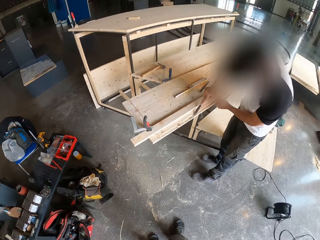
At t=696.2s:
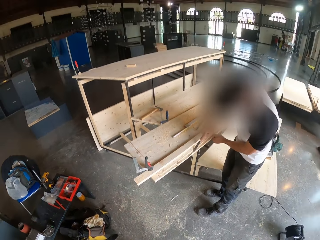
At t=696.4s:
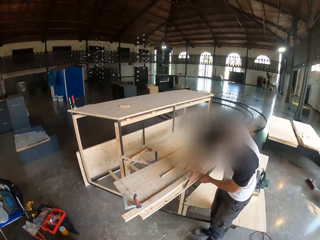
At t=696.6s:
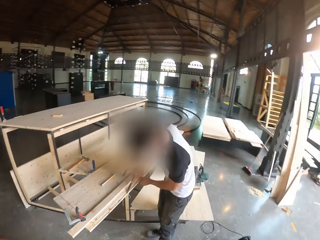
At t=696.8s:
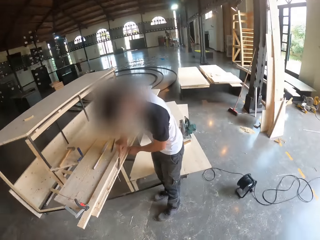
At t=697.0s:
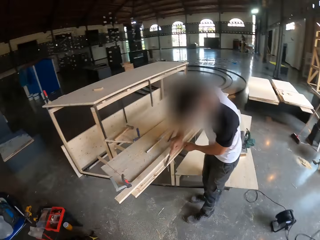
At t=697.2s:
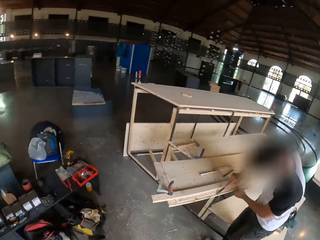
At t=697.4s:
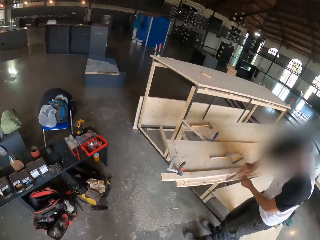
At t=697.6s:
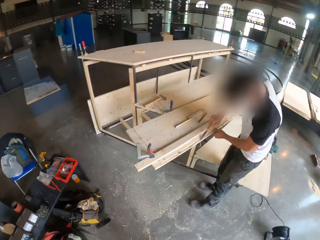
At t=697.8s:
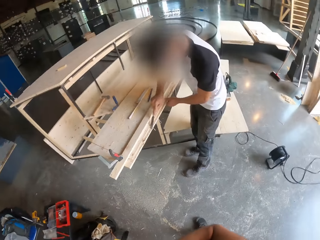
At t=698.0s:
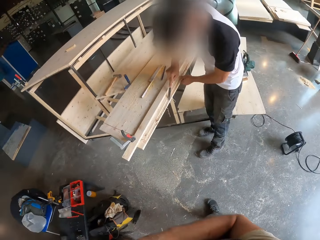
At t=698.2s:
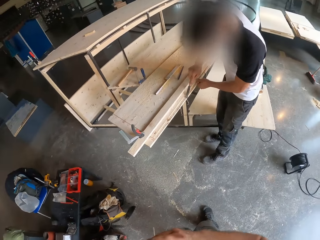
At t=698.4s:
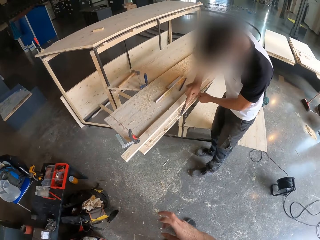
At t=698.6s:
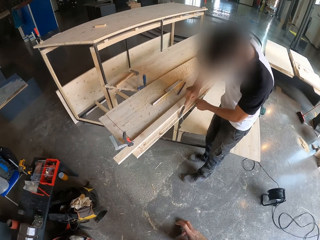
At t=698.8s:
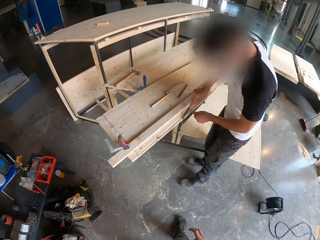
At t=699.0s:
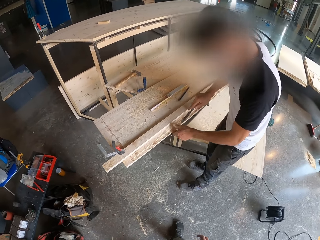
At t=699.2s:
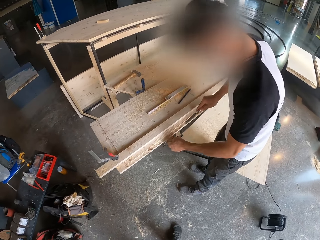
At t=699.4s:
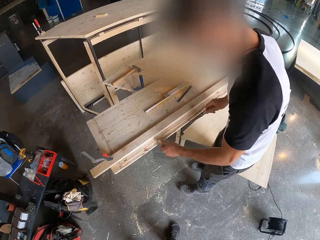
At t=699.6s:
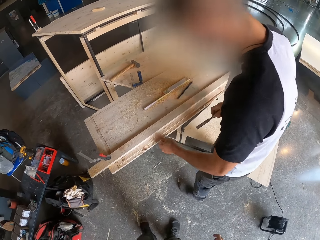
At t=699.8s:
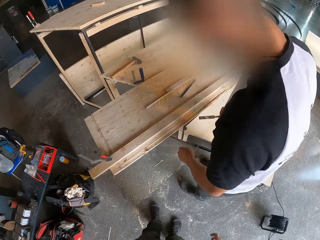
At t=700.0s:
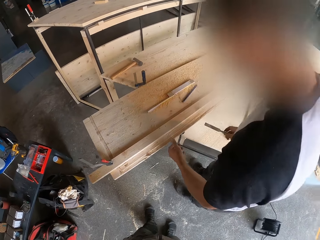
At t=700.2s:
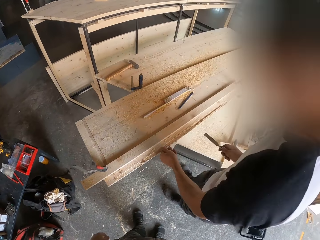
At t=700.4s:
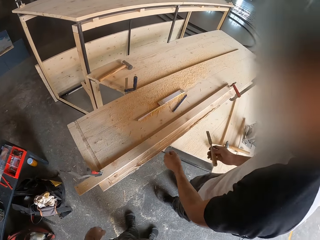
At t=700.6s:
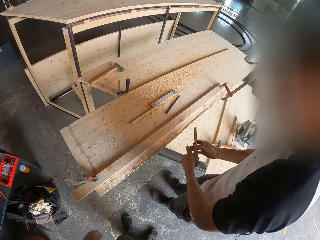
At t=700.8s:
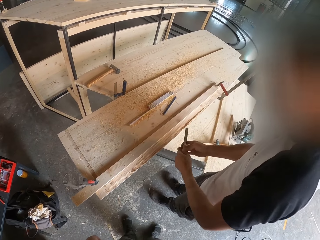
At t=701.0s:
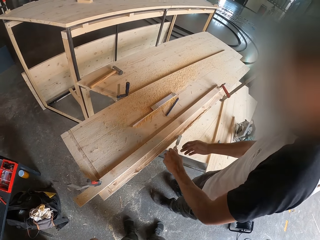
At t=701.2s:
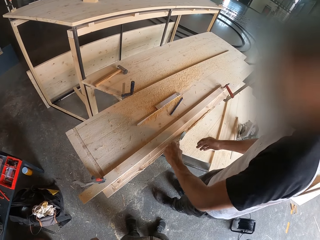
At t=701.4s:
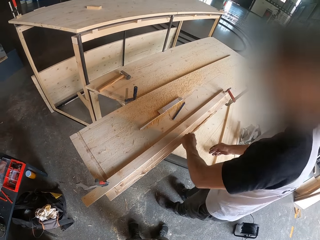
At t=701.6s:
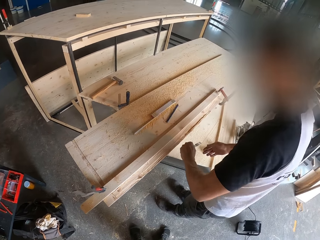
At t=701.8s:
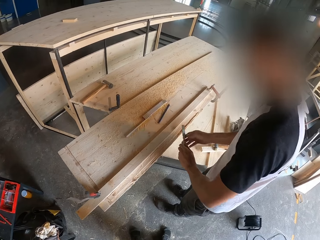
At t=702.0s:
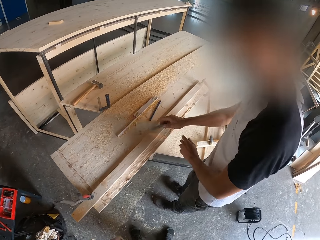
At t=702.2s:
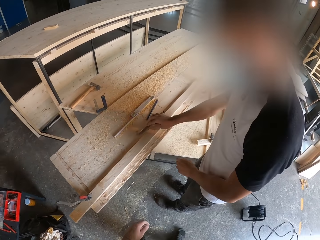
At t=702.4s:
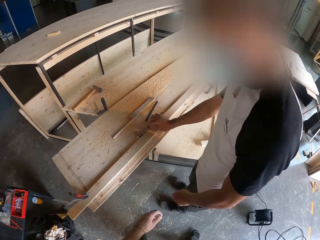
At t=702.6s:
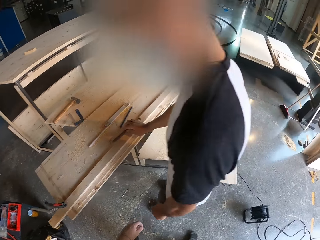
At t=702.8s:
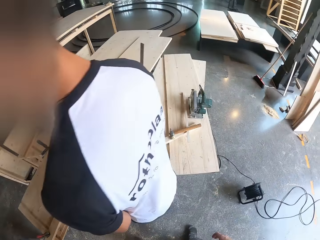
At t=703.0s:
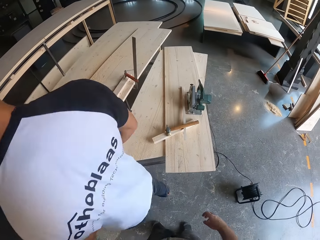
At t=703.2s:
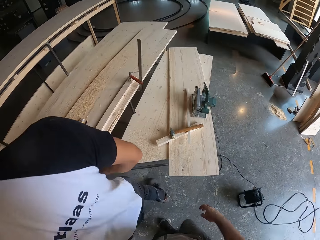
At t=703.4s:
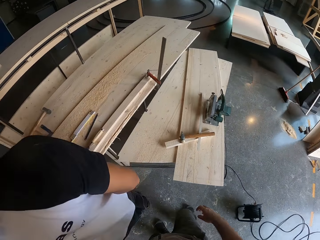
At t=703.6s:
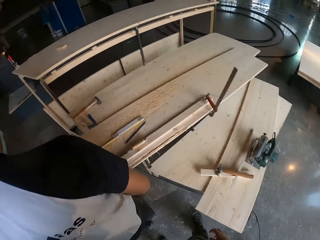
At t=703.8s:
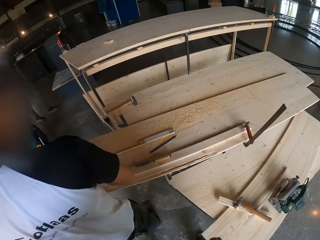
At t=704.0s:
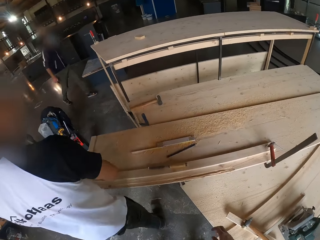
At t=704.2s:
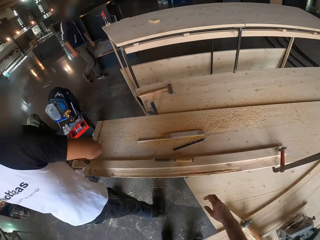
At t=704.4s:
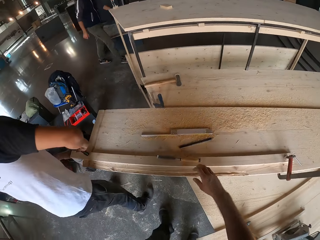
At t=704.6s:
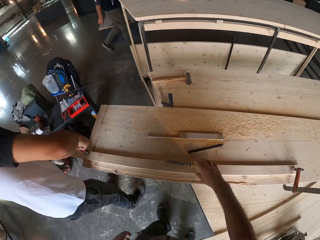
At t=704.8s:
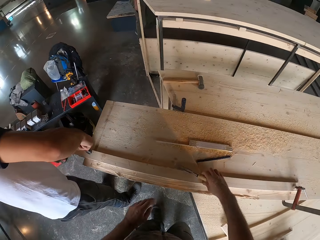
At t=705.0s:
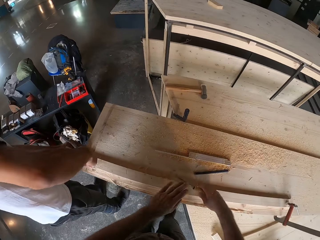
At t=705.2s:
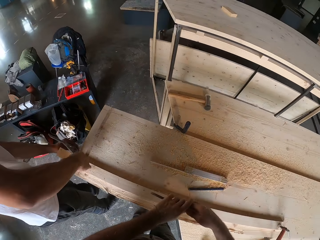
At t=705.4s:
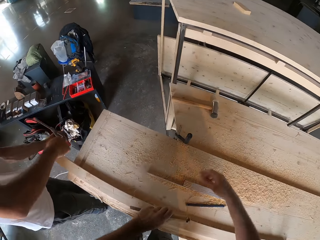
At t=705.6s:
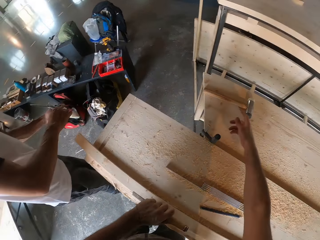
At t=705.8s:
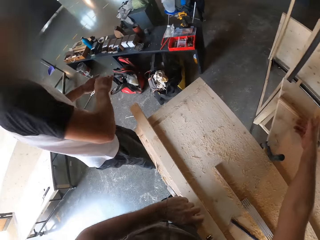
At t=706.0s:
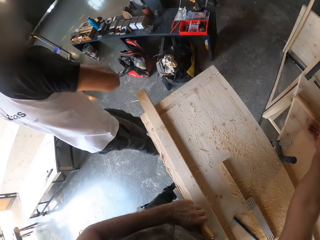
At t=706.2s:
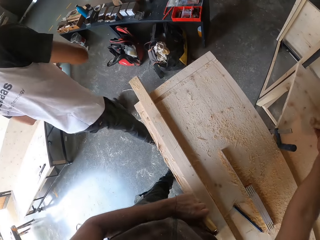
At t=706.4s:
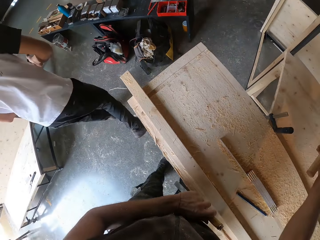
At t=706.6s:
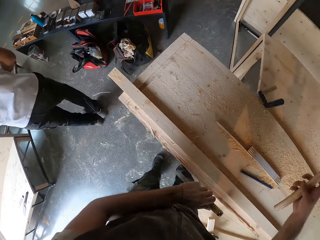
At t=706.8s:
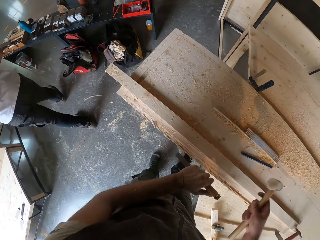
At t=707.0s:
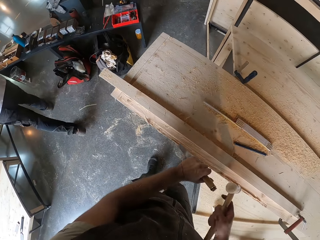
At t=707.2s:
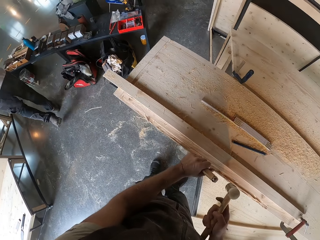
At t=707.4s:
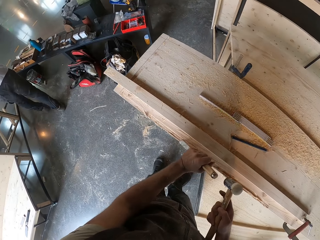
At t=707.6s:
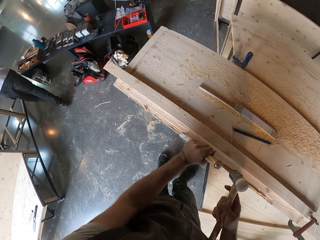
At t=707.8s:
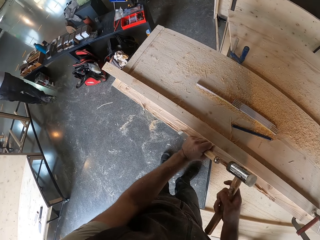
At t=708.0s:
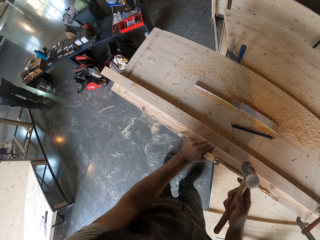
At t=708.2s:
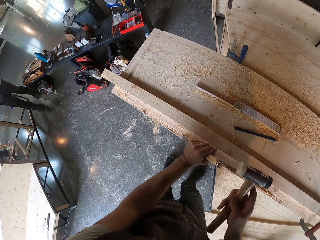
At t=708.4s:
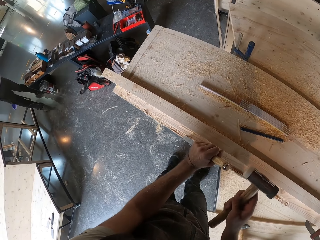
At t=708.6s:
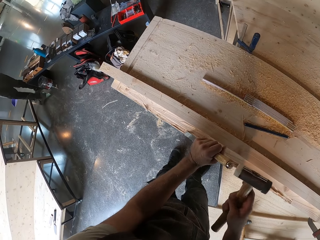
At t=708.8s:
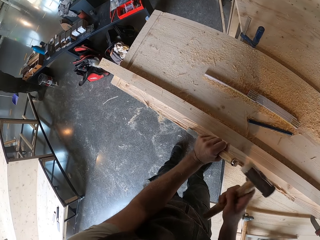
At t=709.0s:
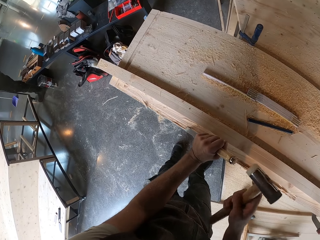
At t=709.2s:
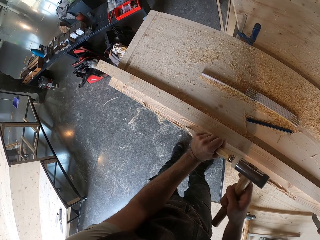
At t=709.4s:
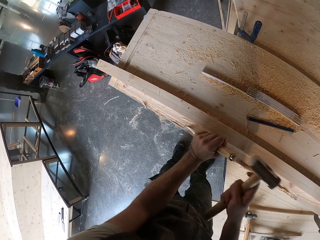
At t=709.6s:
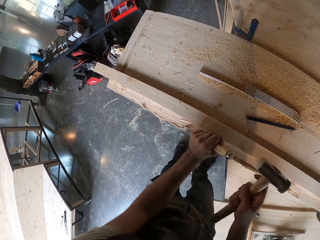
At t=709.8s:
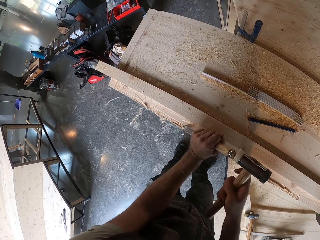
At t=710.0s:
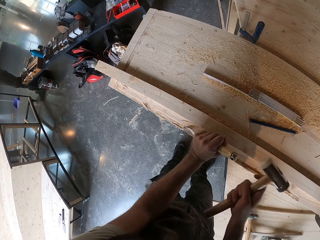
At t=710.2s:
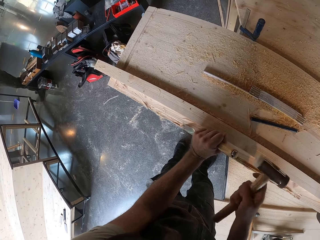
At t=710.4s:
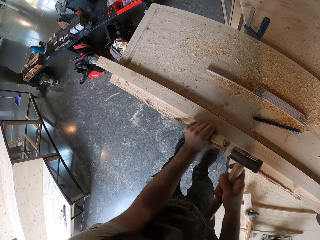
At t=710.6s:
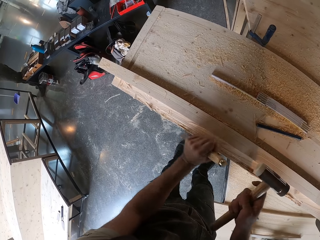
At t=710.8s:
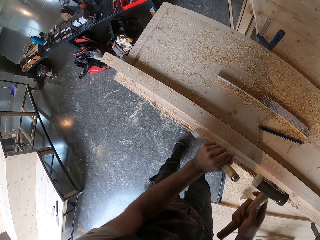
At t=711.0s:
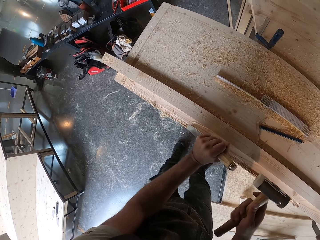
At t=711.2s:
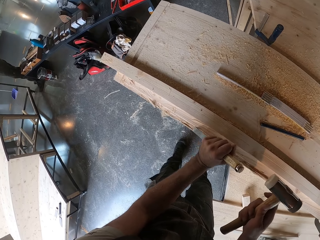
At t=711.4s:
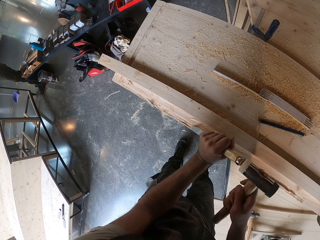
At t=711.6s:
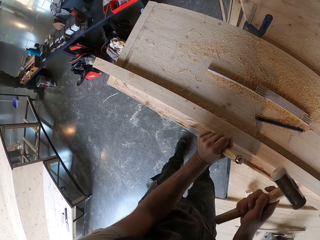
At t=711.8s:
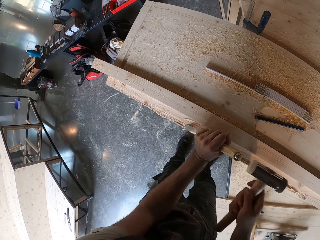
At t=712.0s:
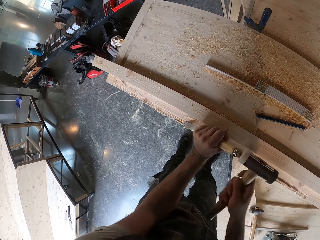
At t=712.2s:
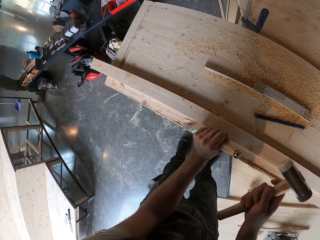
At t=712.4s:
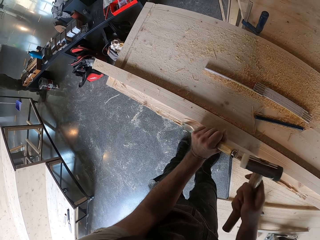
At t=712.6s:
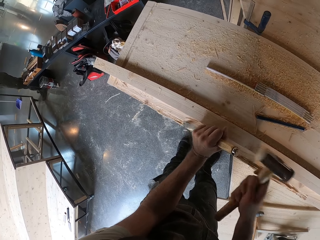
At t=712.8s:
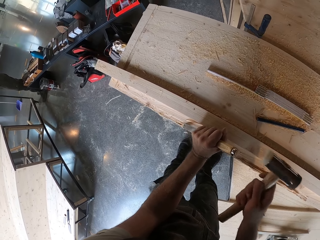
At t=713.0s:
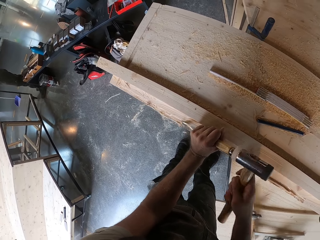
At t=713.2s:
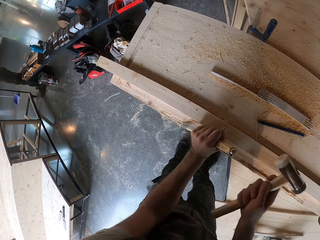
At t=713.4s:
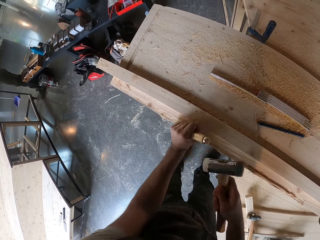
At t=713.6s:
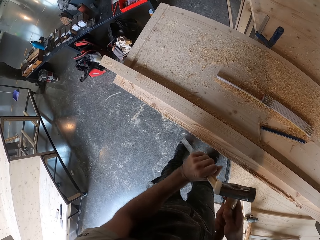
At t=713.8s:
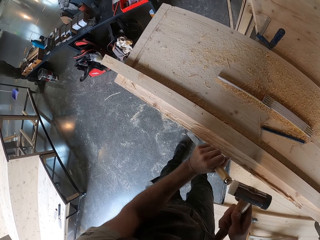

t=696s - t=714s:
A man removes wood fiber from the plank with his left hand. He passes the chisel in his right hand to his left hand. He works on the plank with the chisel in his left hand. He passes the chisel in his left hand to his right hand. He drops the chisel in his right hand on the plank. The camera wearer picks up the chisel on the plank with his right hand. He transfers the chisel in his right hand to his left hand. He holds the chisel with his left hand. He picks up a hammer on a workbench with his right hand. He rotates the hammer in his right hand. He works on the plank with the chisel in his left hand and the hammer in his right hand.

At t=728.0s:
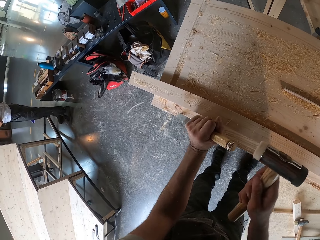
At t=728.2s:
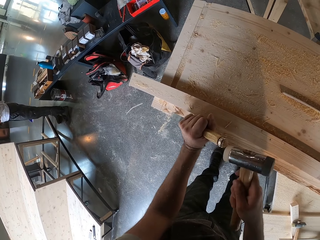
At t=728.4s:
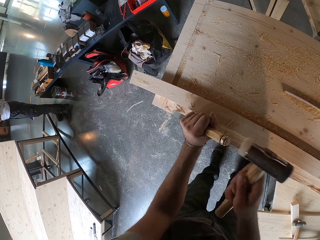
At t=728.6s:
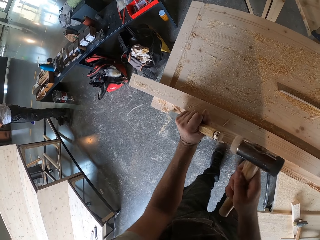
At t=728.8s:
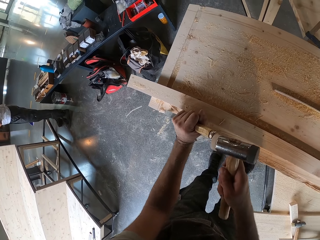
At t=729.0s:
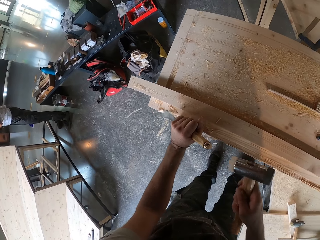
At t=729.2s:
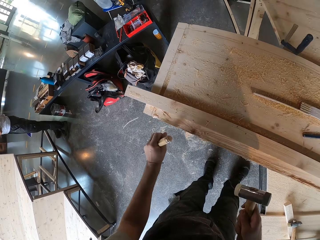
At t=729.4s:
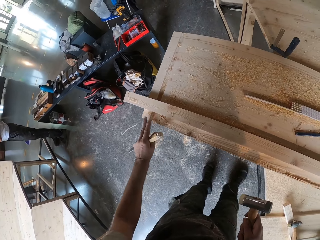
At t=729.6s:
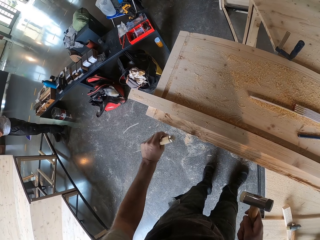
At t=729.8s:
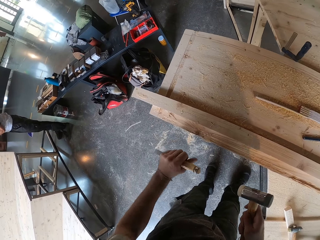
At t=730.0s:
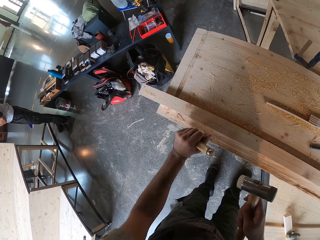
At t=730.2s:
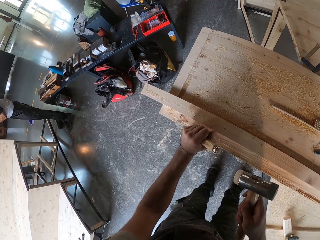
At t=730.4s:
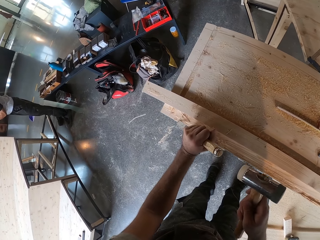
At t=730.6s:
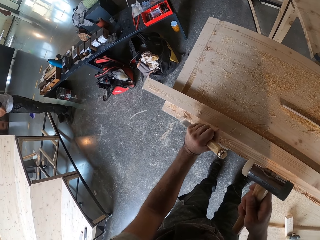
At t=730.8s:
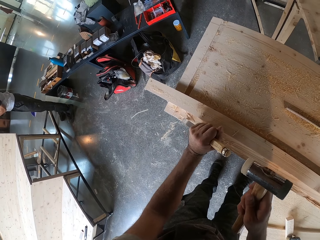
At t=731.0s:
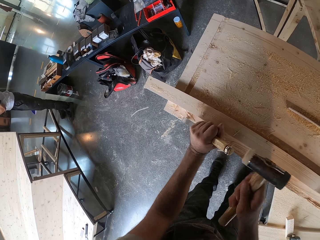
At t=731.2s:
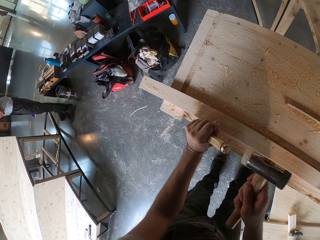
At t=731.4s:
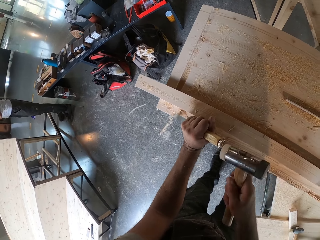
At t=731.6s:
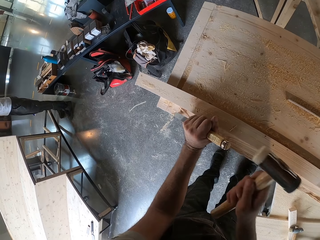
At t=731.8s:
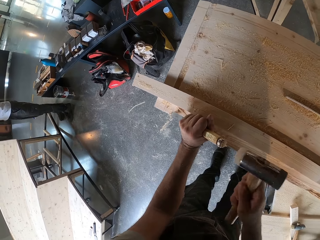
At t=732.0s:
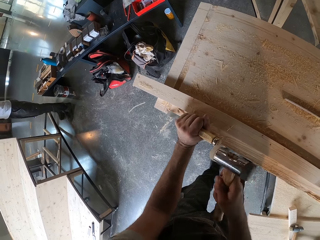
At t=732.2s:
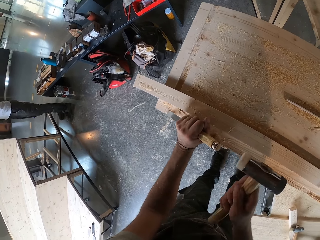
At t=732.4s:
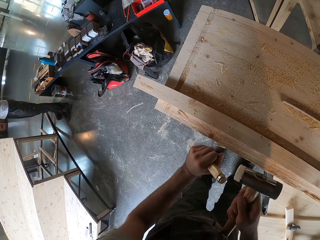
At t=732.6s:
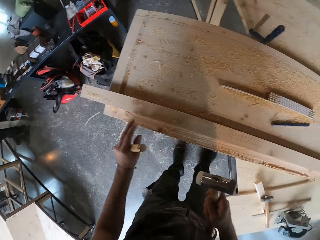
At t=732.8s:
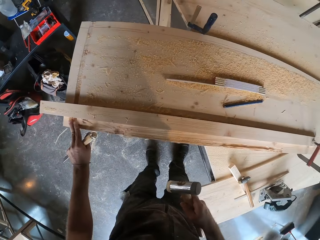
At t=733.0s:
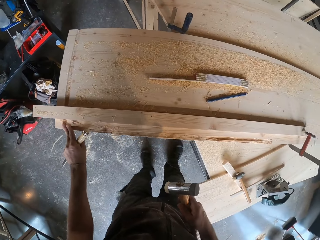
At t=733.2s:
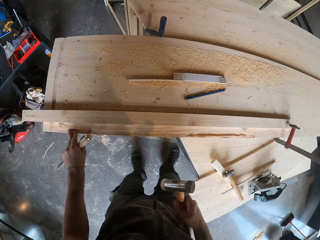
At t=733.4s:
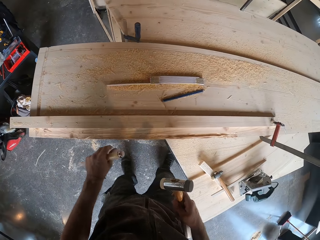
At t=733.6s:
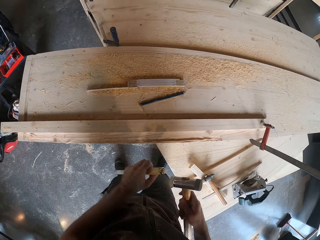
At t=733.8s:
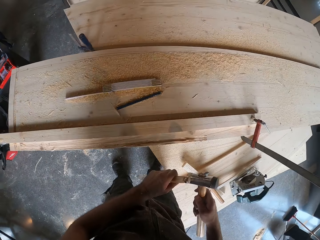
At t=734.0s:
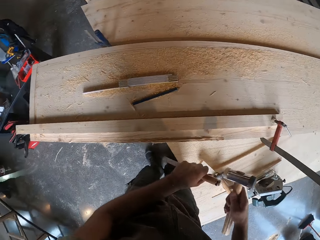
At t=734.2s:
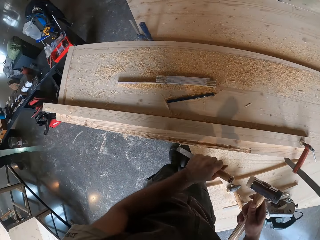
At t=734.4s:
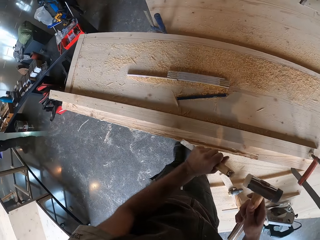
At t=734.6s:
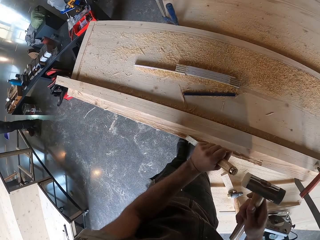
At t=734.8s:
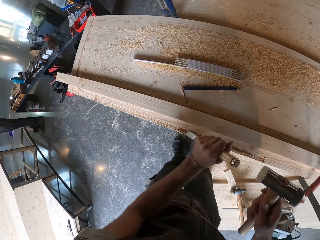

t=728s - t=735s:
The camera wearer touches the plank edge with his left hand. He works on the plank with the chisel in his left hand and the hammer in his right hand. He touches the plank edge with his left hand. He wipes the wood with fingers. He adjusts the chisel.
